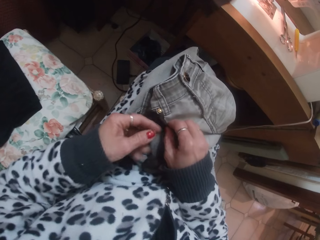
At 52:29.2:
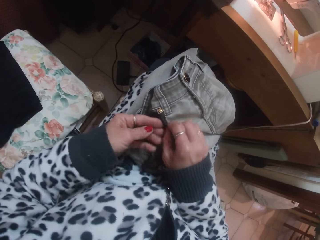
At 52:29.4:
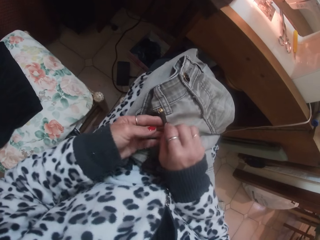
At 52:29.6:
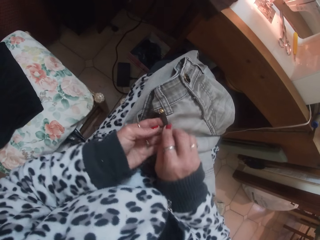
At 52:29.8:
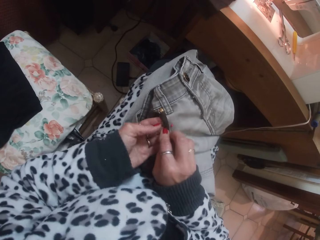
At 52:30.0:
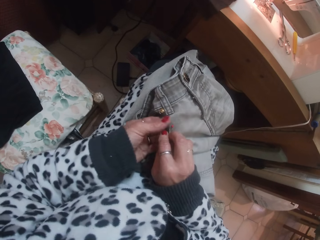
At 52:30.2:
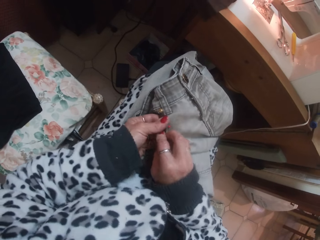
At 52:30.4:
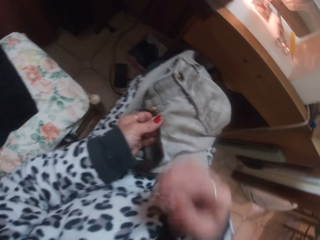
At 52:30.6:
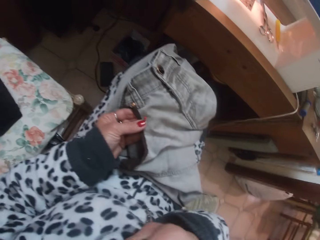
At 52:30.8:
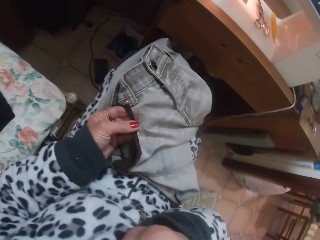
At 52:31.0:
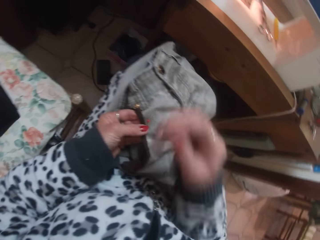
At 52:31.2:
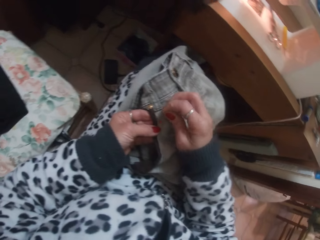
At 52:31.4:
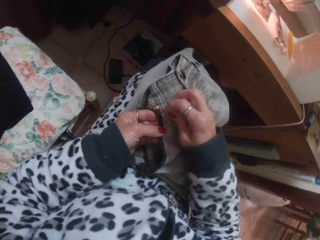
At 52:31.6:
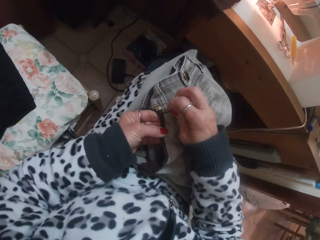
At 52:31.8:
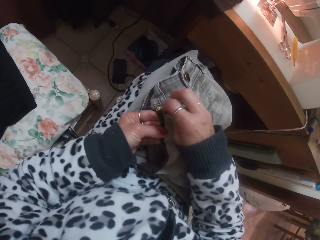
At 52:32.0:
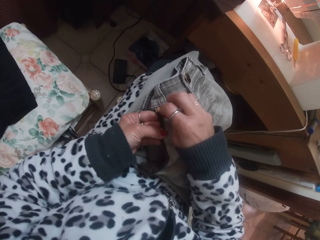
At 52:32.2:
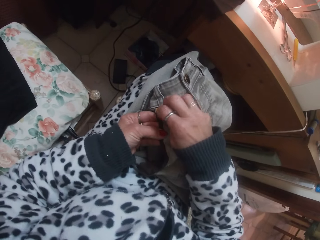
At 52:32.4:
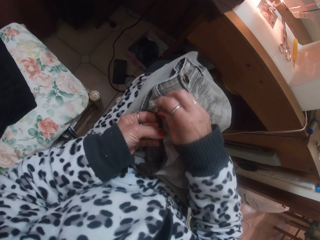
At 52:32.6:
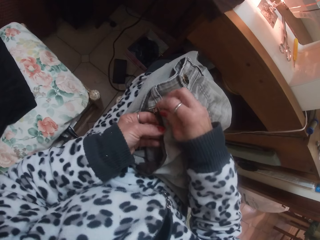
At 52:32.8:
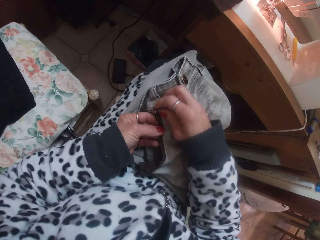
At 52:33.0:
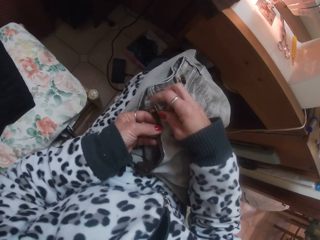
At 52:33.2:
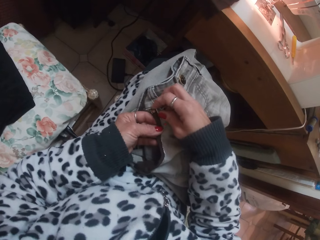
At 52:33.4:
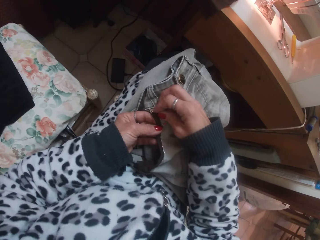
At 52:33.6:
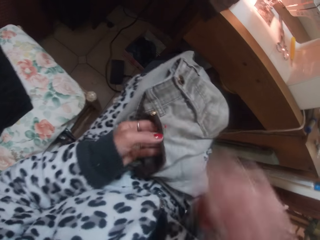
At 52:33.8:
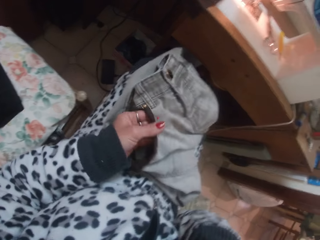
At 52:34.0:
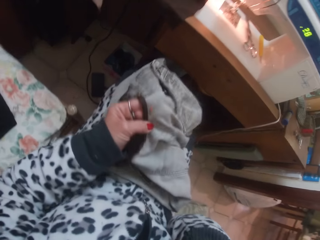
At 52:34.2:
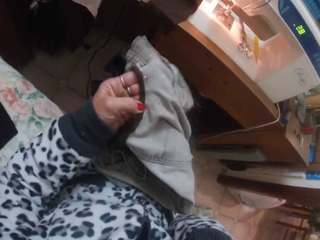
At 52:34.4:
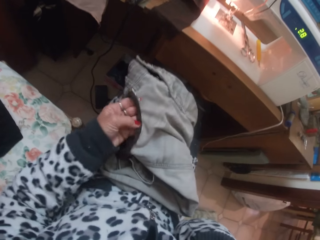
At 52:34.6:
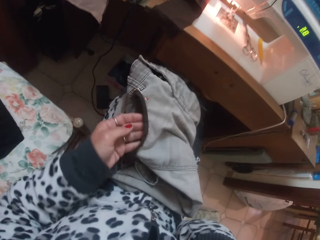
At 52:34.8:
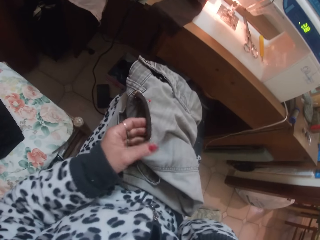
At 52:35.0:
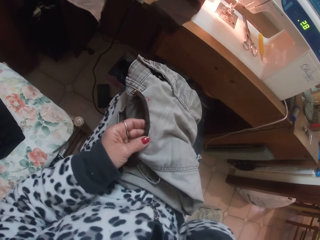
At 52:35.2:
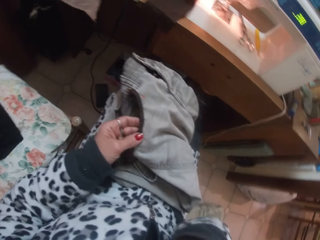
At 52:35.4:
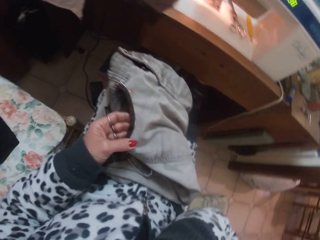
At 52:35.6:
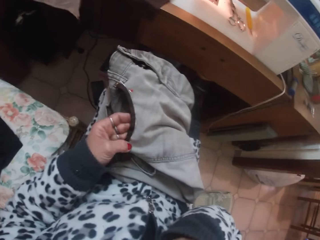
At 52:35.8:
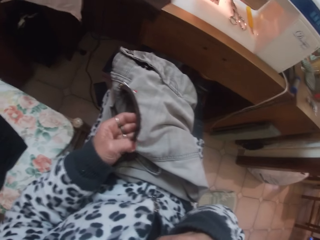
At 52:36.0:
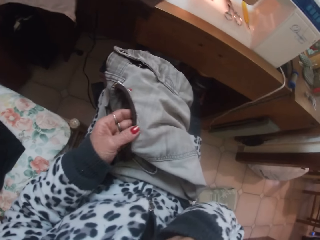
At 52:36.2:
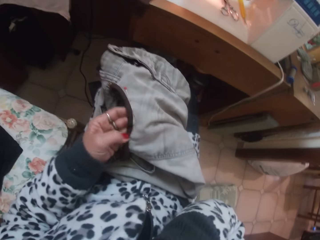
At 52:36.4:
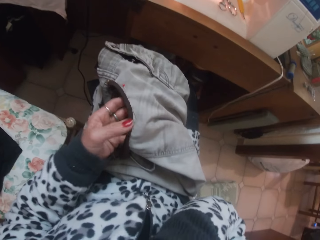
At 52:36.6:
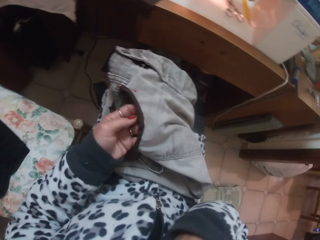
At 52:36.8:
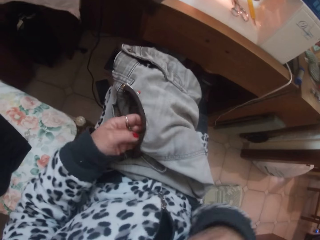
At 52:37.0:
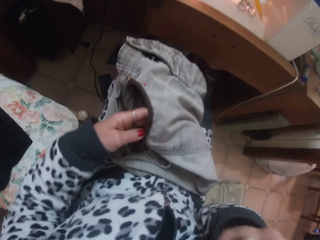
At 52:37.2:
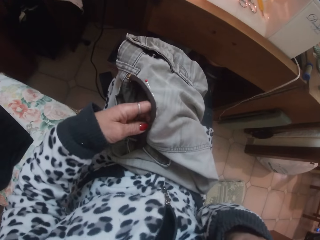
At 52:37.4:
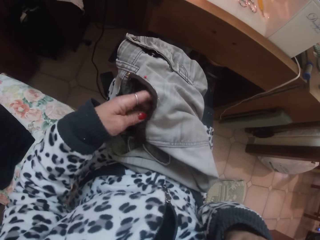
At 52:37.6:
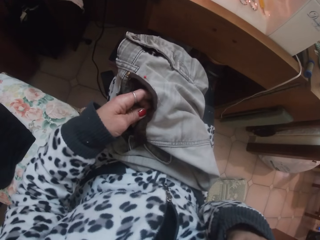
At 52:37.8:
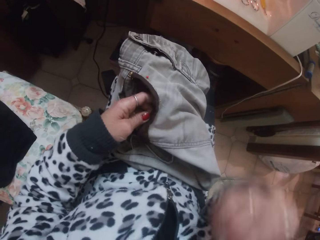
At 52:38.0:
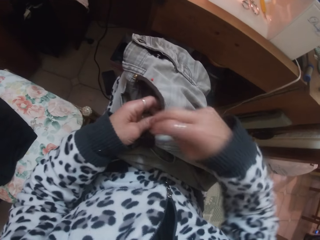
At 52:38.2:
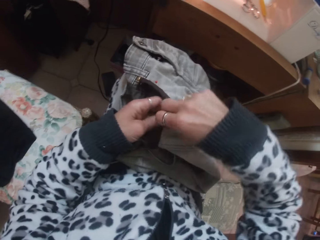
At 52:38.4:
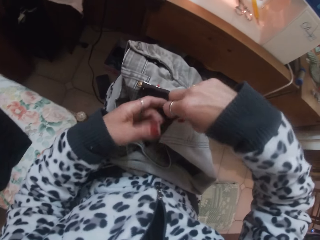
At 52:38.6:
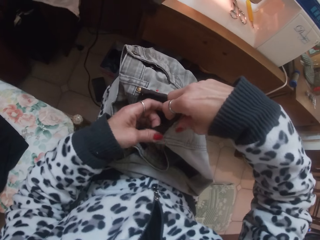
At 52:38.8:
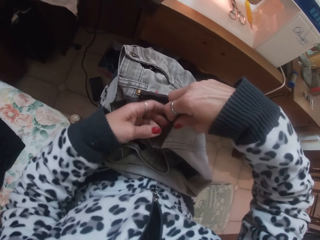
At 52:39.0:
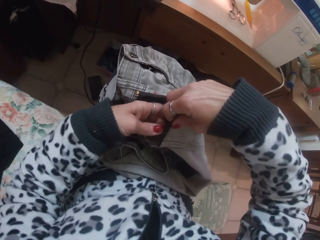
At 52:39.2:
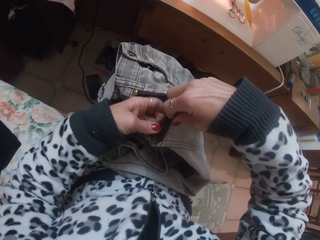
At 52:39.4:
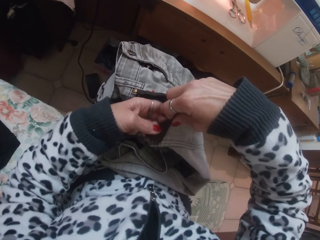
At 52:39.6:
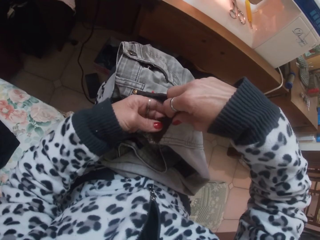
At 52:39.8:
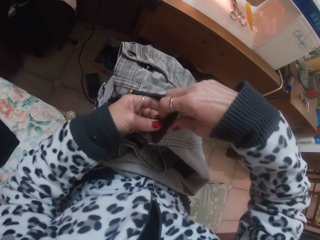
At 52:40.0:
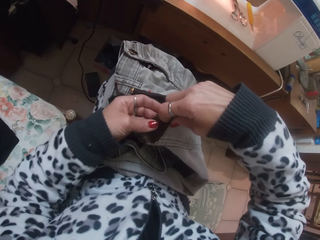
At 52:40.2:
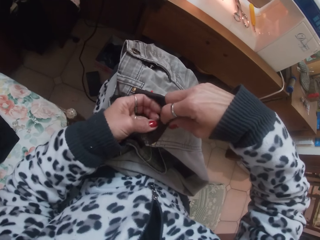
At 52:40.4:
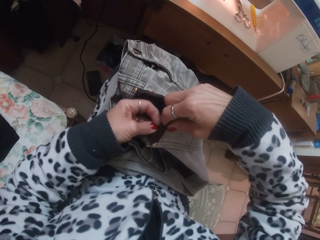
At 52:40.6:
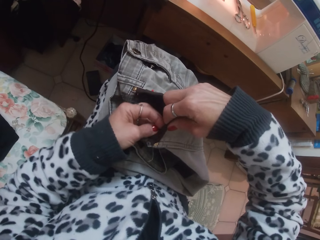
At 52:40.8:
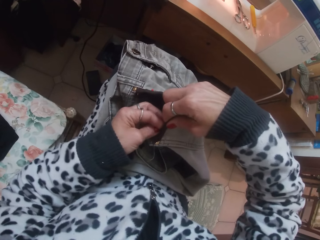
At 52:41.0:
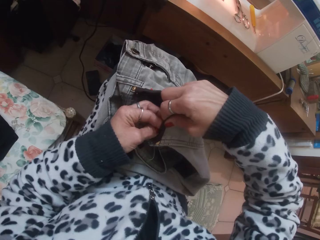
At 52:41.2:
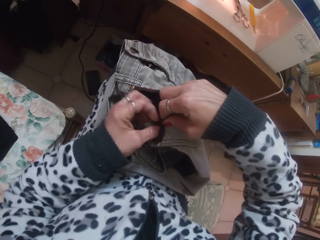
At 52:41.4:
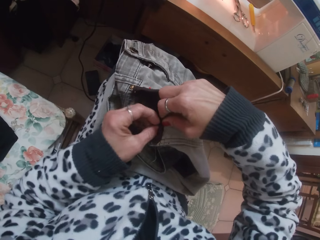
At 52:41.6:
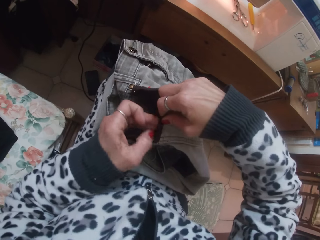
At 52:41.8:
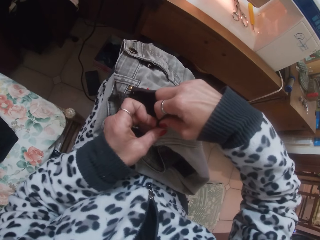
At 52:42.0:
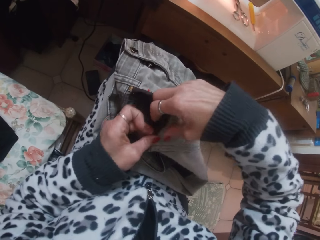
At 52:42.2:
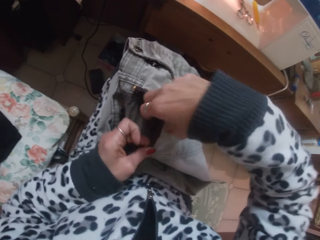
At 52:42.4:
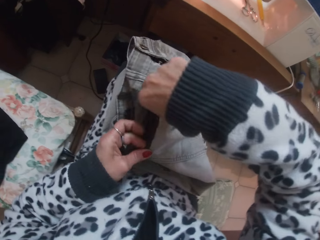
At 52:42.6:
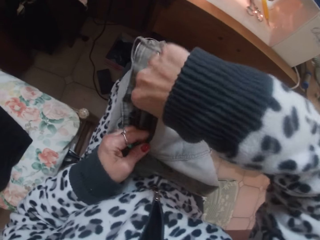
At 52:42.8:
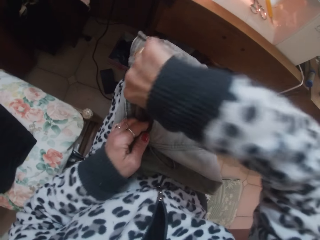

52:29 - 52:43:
The camera wearer moves the hand. She removes the pin from her mouth with her right hand. She moves the hand. She puts the pin on the cloth with her right hand. She moves the hand. She adjusts the cloth with her left hand. She touches her face with her right hand. She moves the trouser. She looks at the trouser. She touches the trouser. She straightens the piece of cloth.

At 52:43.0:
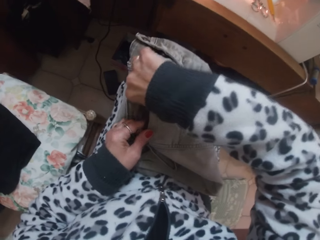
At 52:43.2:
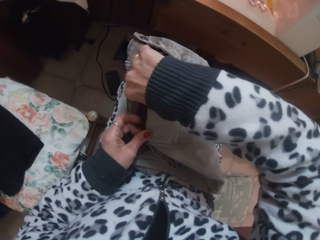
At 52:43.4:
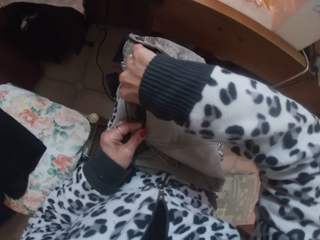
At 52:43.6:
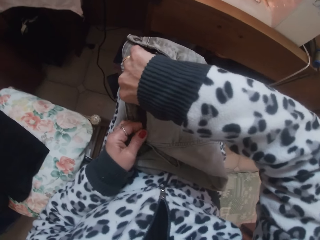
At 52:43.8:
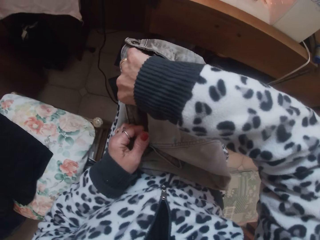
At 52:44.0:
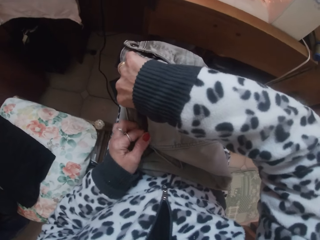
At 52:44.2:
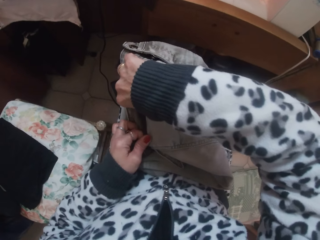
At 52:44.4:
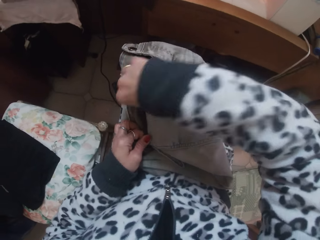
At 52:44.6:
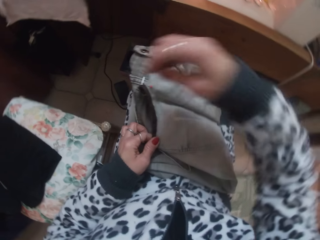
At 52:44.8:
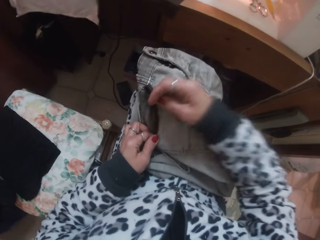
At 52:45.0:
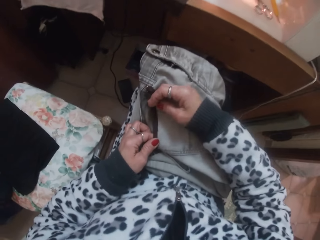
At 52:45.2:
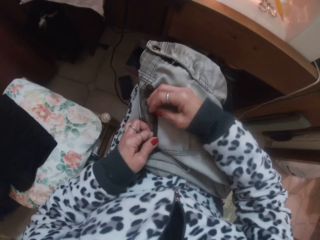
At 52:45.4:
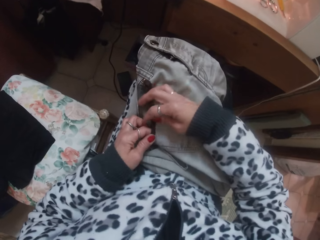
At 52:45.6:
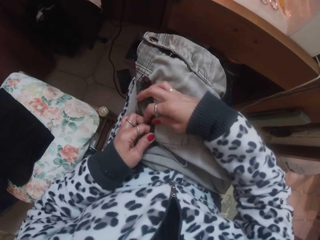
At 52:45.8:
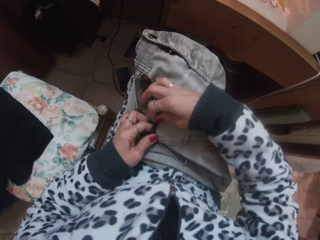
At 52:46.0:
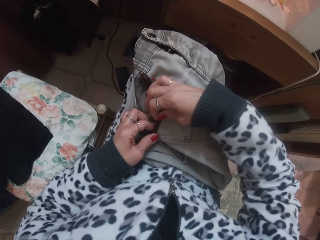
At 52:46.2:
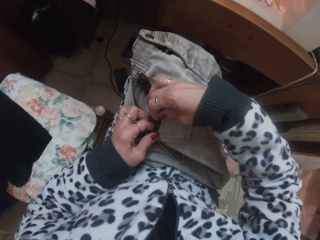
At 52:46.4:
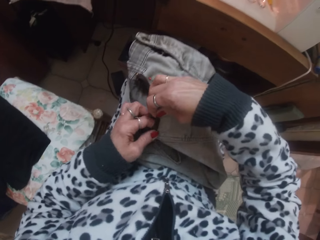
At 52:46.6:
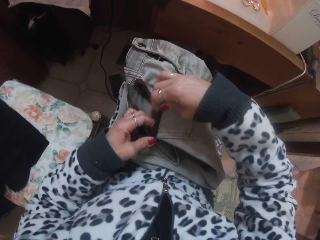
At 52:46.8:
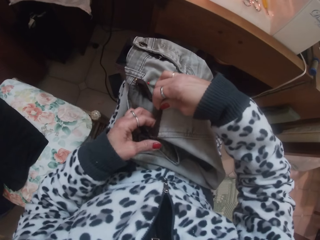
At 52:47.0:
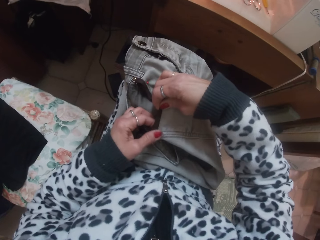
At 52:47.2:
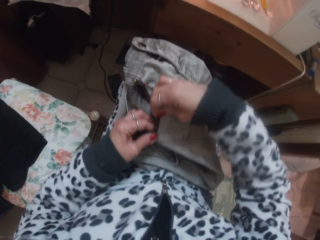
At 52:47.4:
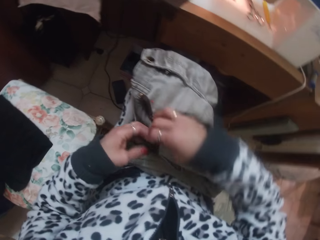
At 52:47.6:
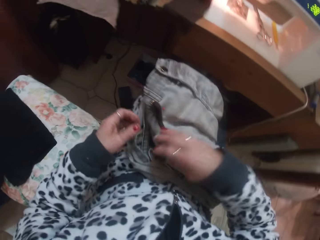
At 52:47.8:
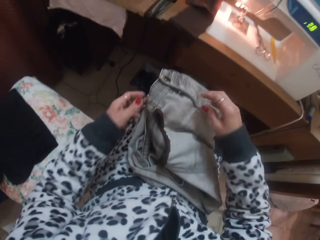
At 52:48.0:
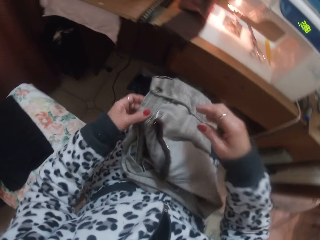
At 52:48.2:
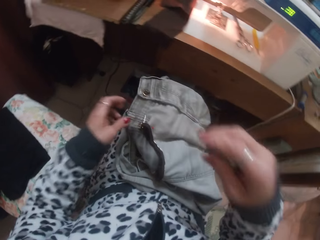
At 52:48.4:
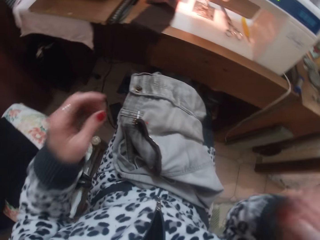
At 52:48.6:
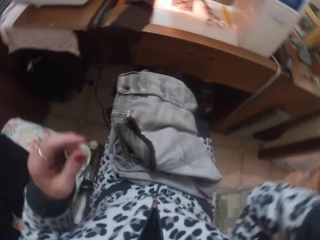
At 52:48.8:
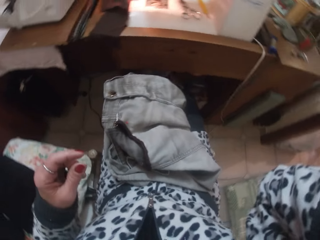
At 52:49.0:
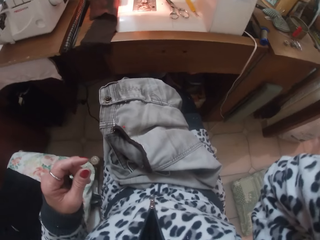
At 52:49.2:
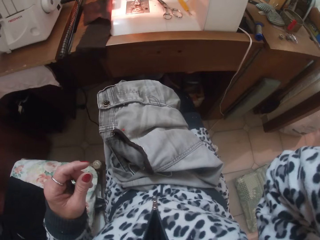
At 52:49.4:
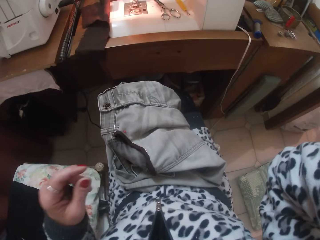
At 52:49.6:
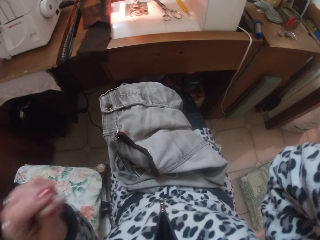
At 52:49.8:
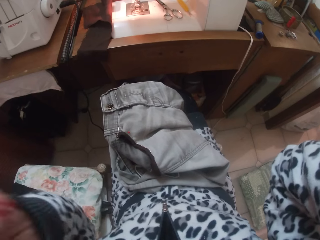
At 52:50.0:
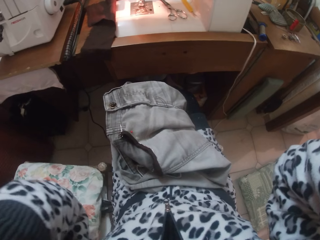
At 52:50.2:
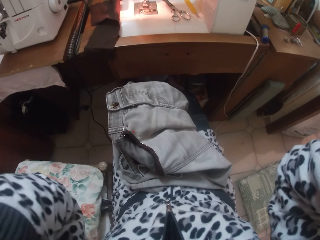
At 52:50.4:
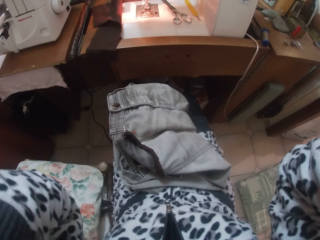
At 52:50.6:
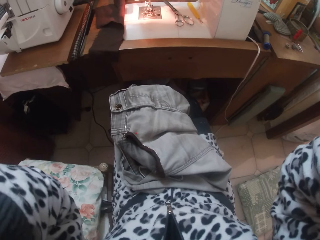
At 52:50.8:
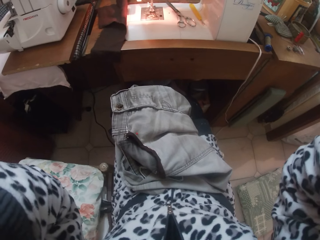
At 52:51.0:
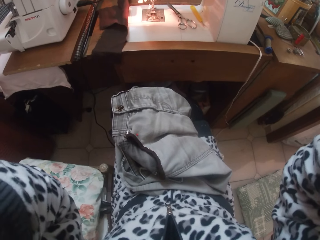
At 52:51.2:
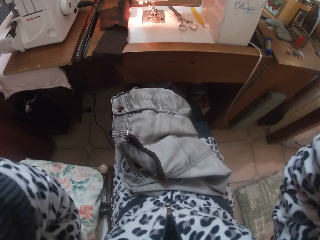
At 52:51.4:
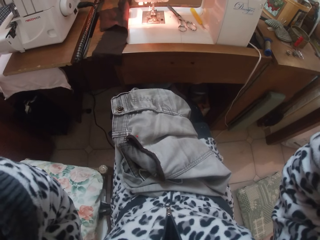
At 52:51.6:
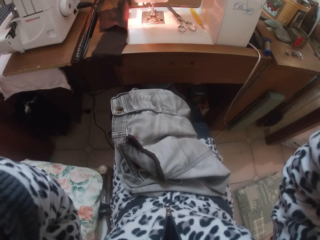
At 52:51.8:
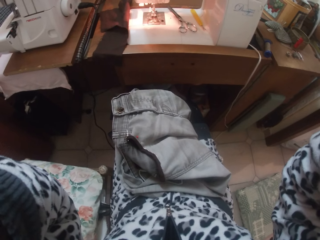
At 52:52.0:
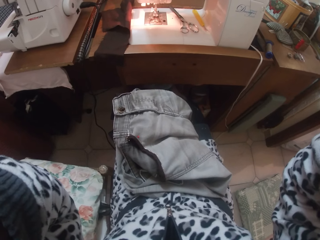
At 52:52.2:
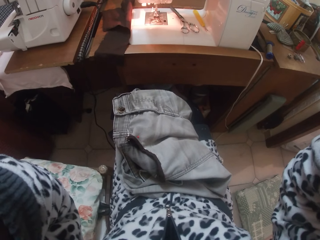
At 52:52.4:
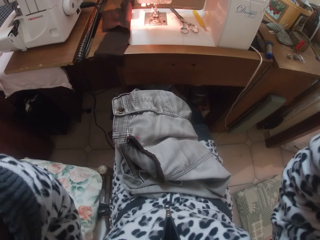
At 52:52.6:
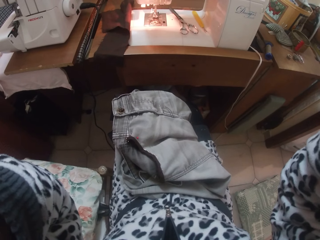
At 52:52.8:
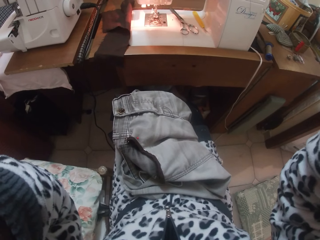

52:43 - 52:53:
The camera wearer touches the trouser. She moves the hand. She adjusts the camera with her right hand.
